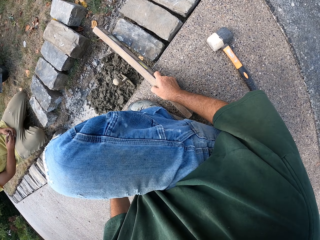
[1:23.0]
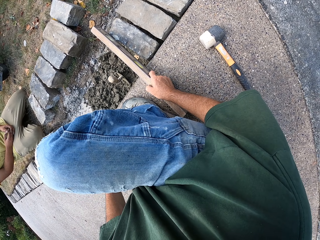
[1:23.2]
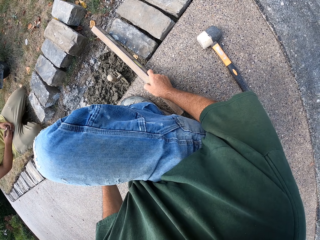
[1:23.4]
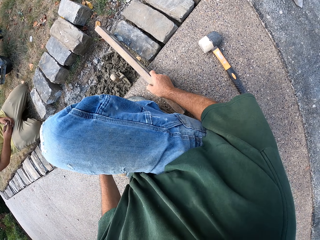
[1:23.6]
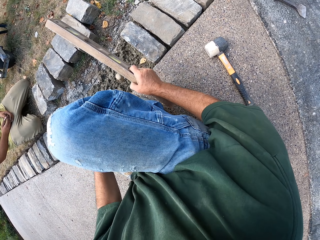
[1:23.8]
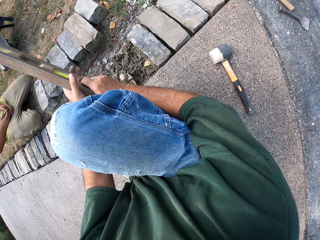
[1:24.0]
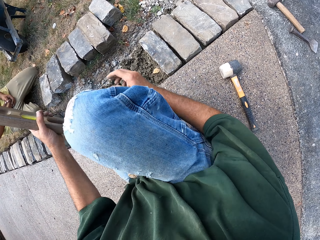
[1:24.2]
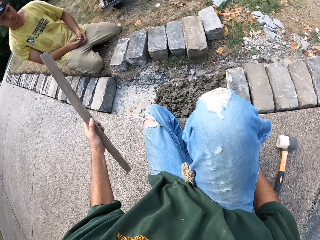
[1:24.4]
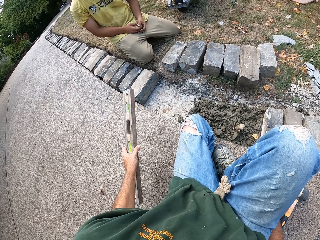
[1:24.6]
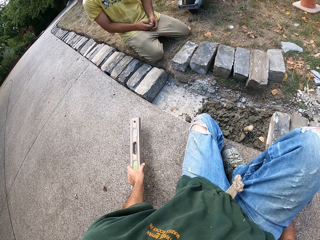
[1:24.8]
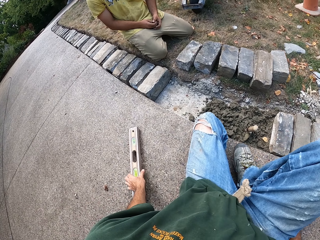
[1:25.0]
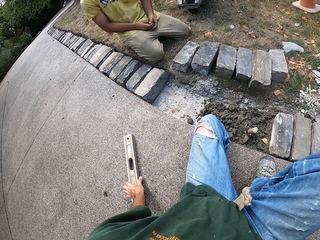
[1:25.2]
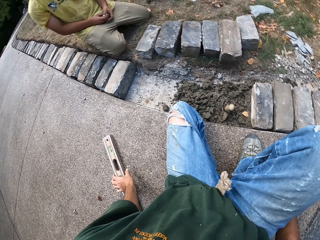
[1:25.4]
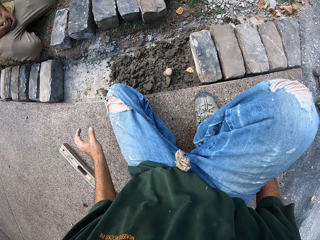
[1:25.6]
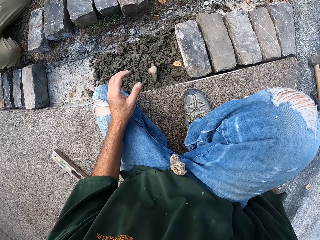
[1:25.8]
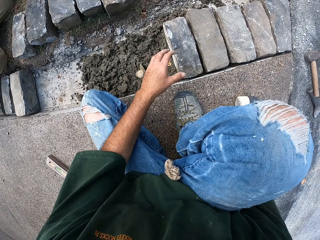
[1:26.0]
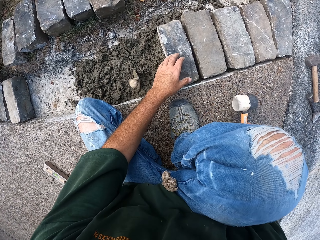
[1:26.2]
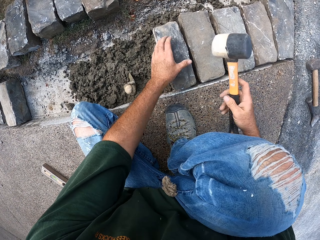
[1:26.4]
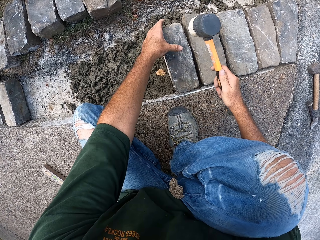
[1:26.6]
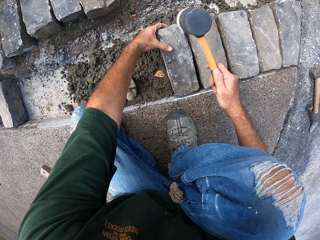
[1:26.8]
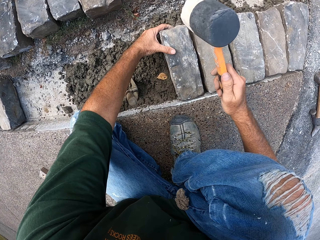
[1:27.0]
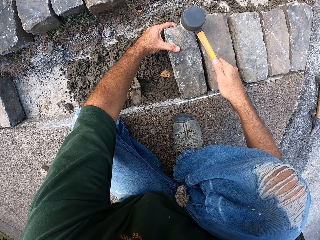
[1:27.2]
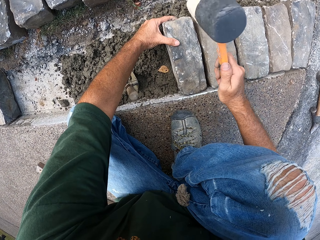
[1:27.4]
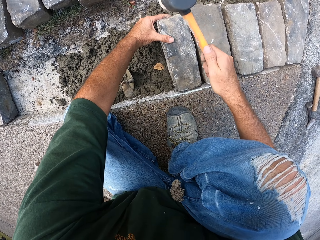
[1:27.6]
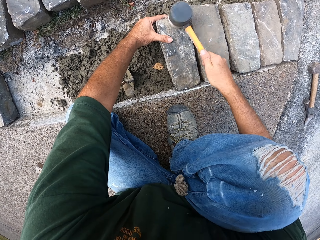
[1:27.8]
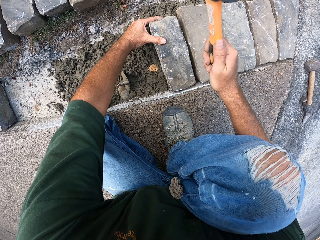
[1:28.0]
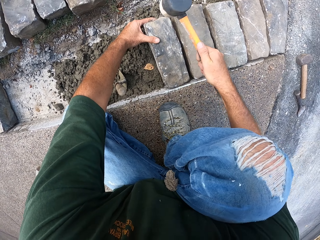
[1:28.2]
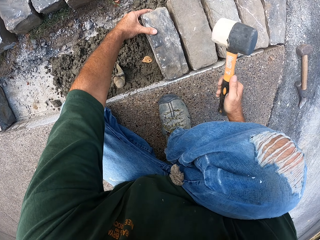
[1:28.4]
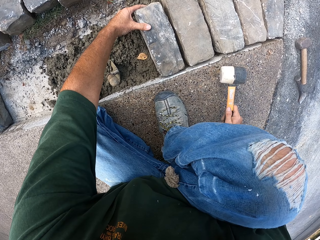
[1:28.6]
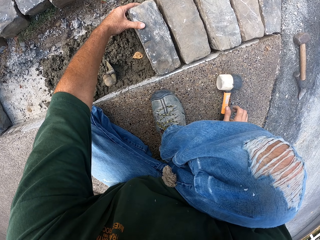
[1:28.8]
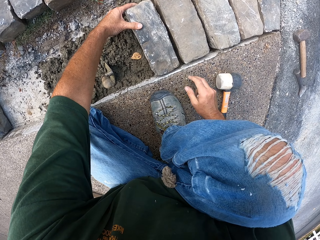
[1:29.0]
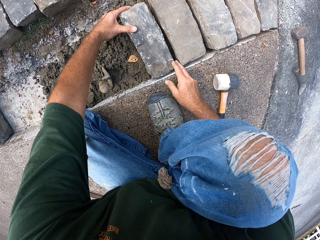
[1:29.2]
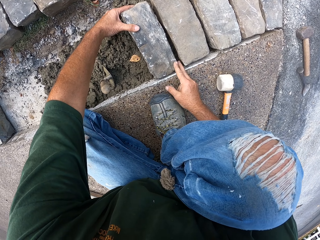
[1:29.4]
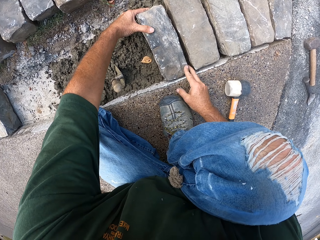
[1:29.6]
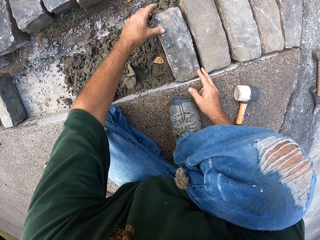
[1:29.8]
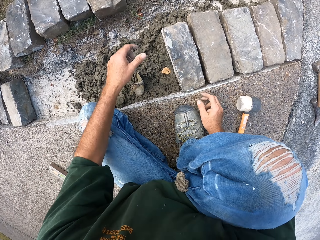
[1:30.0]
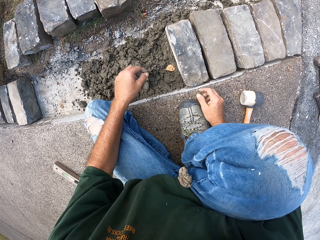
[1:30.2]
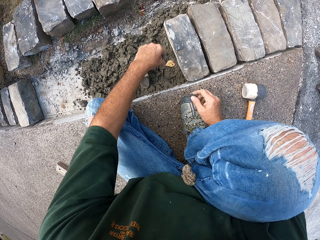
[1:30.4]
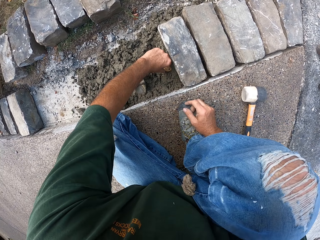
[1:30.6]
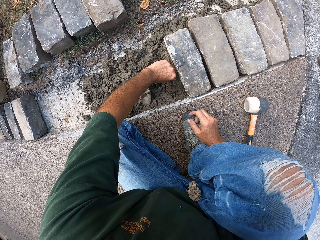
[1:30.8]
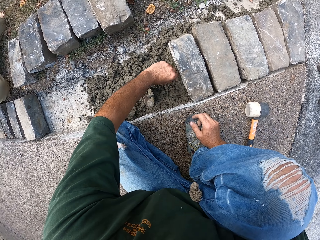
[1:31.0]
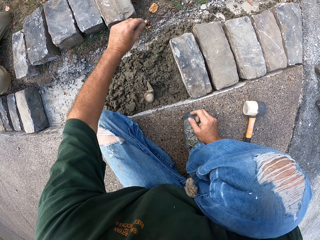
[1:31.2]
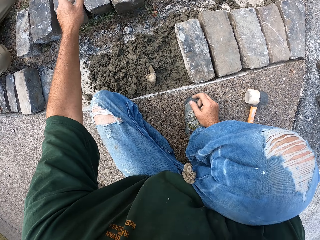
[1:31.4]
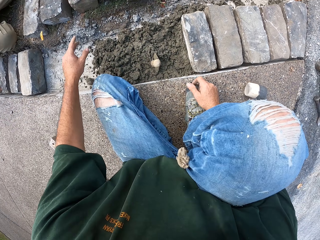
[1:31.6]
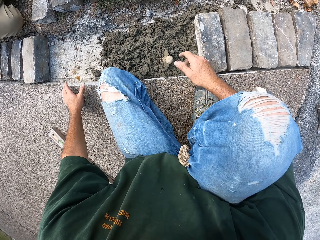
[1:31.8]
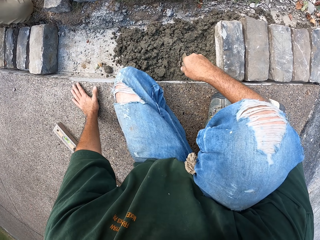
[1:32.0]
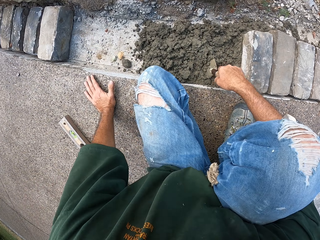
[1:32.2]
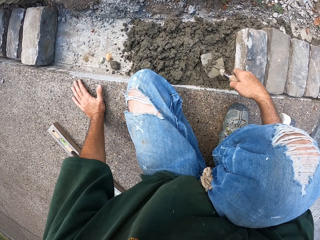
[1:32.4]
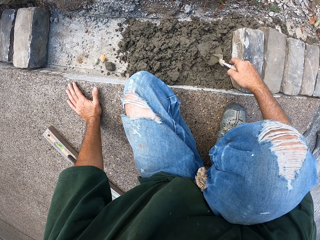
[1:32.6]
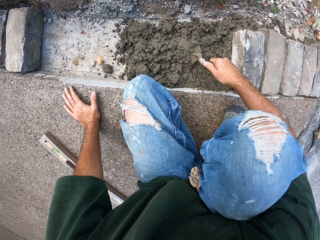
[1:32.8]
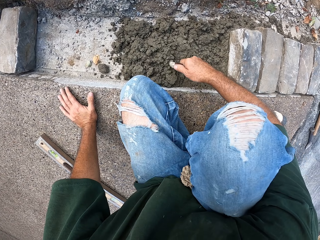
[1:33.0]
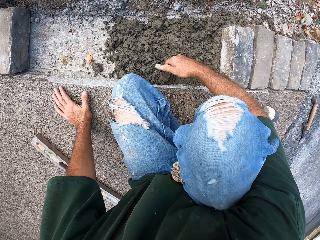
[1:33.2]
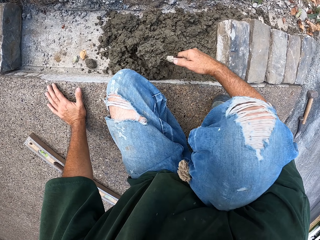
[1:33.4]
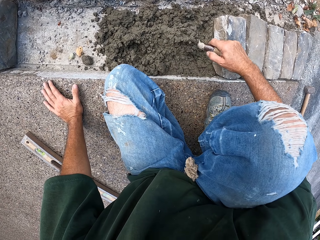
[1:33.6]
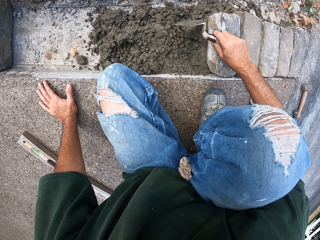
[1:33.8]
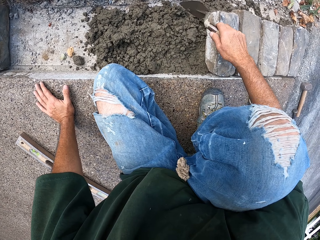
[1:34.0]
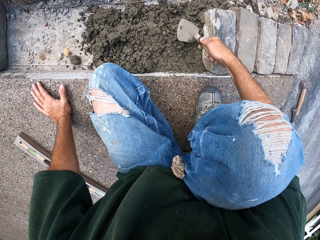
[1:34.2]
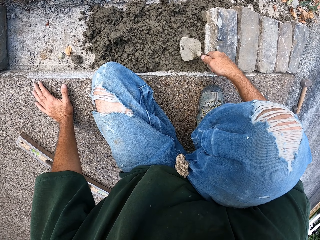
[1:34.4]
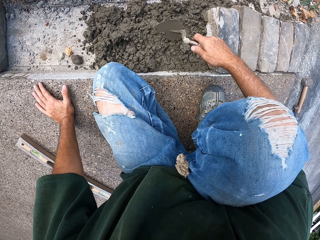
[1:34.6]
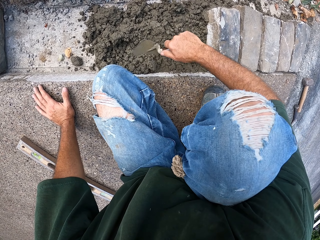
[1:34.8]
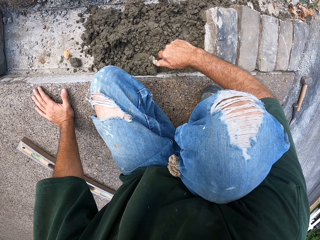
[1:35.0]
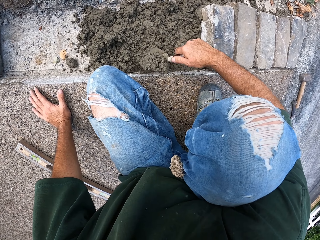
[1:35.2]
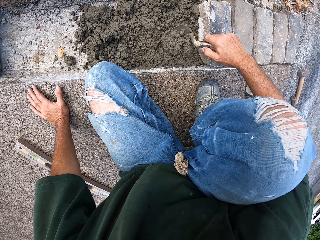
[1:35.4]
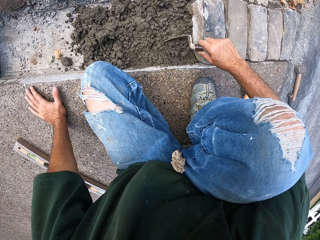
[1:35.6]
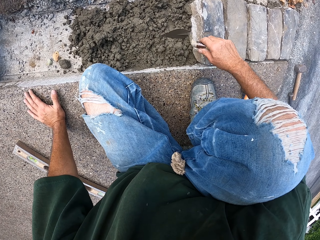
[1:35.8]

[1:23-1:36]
The camera wearer puts the level balance aside. They pick up a hammer. They hit the stone block with the hammer. They put the hammer down. They adjust the stone. They remove a small stone from the furrow. They spread mortar on the furrow with a trowel.

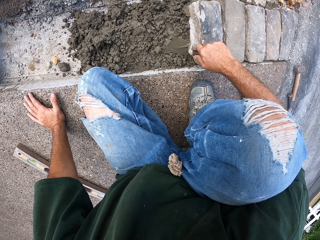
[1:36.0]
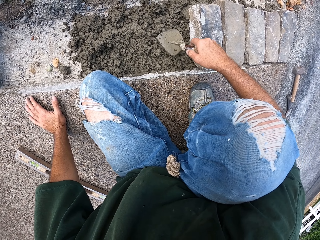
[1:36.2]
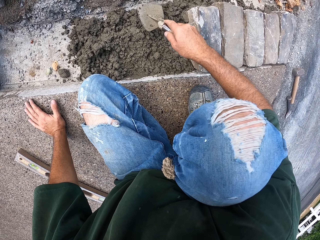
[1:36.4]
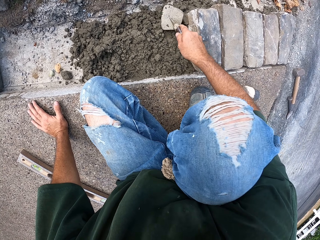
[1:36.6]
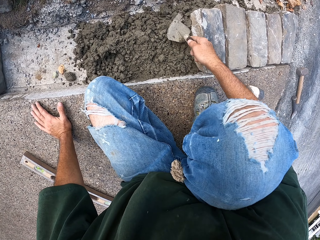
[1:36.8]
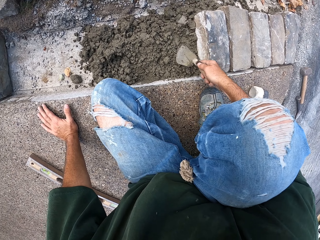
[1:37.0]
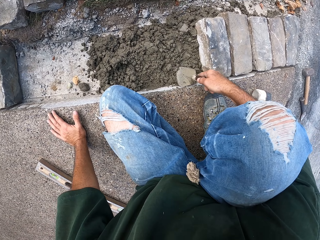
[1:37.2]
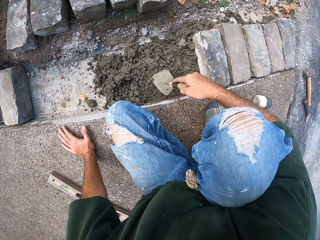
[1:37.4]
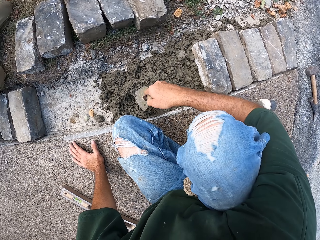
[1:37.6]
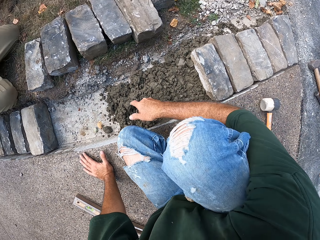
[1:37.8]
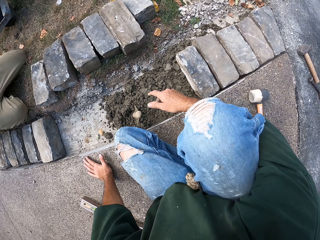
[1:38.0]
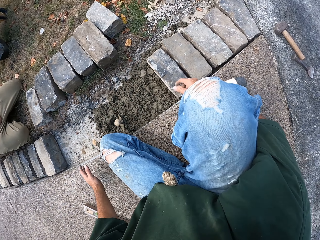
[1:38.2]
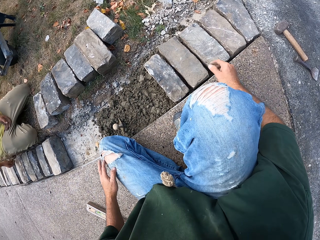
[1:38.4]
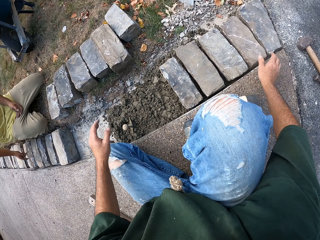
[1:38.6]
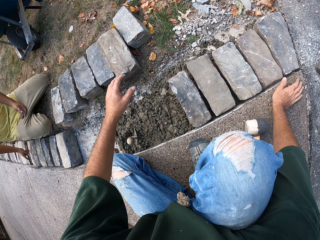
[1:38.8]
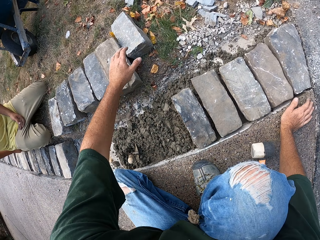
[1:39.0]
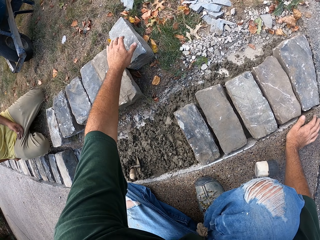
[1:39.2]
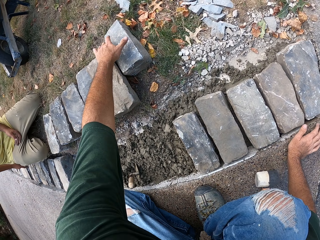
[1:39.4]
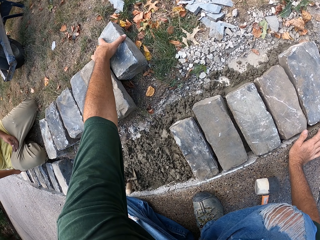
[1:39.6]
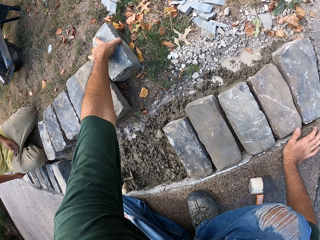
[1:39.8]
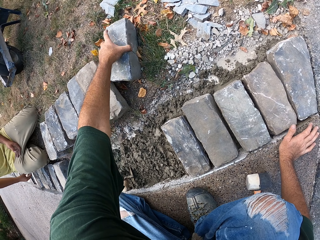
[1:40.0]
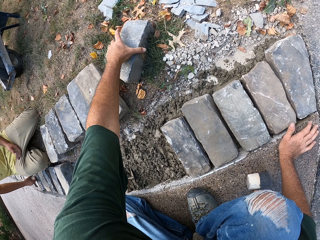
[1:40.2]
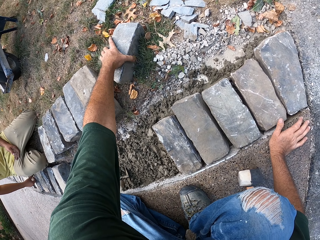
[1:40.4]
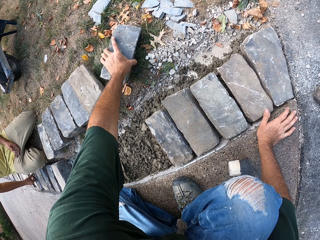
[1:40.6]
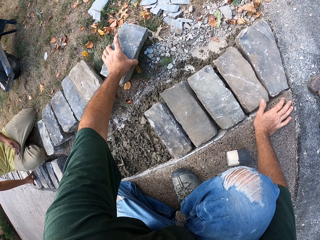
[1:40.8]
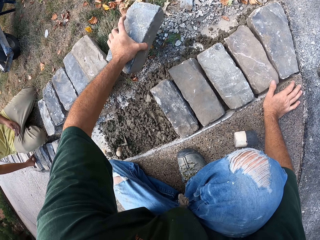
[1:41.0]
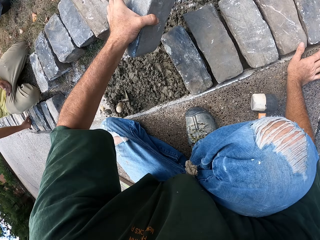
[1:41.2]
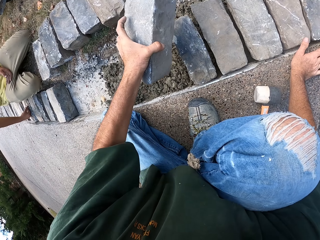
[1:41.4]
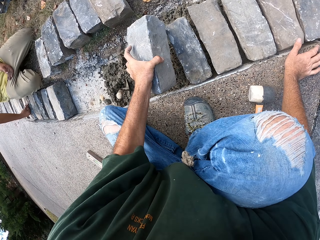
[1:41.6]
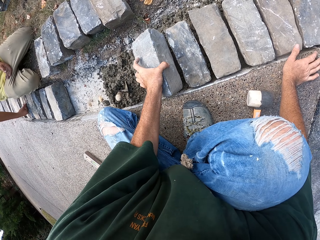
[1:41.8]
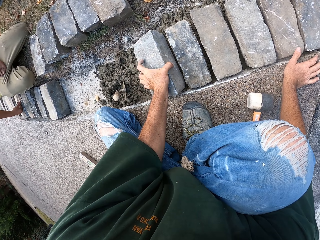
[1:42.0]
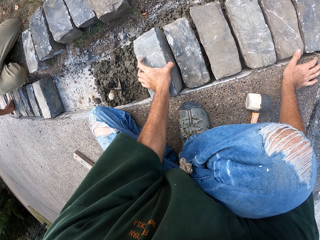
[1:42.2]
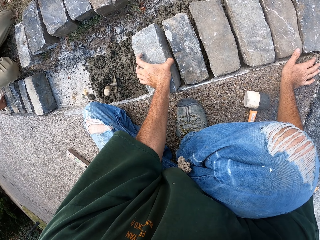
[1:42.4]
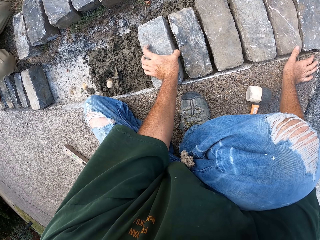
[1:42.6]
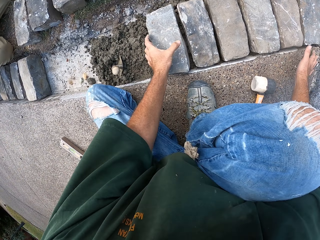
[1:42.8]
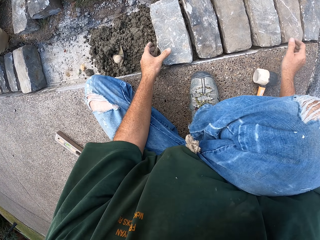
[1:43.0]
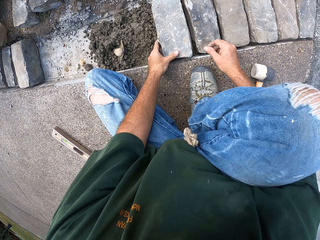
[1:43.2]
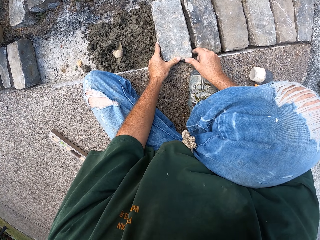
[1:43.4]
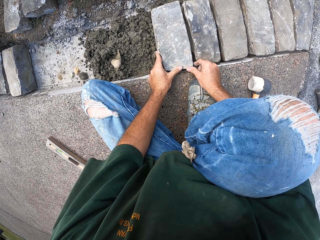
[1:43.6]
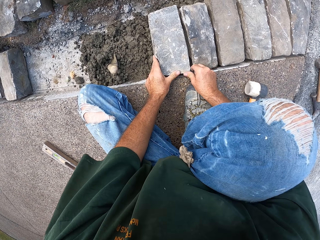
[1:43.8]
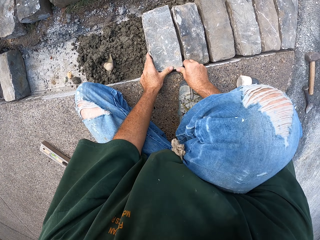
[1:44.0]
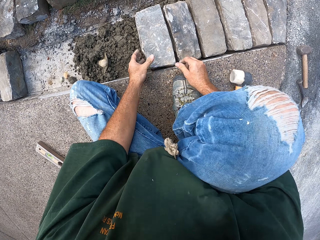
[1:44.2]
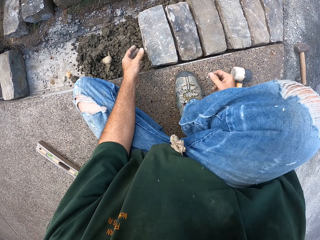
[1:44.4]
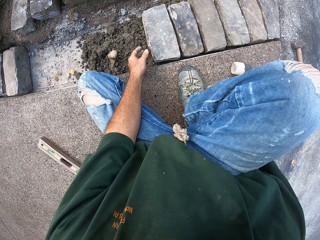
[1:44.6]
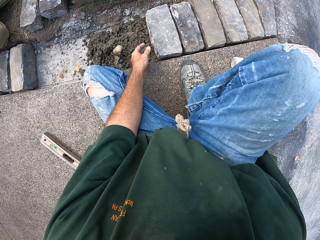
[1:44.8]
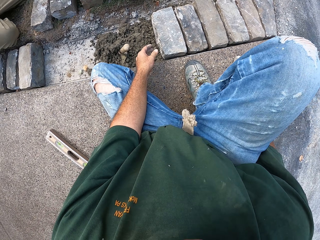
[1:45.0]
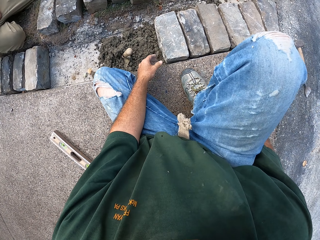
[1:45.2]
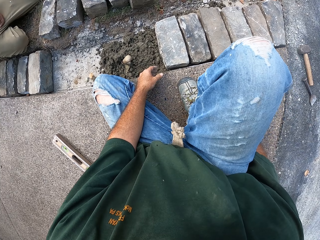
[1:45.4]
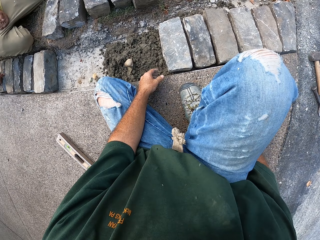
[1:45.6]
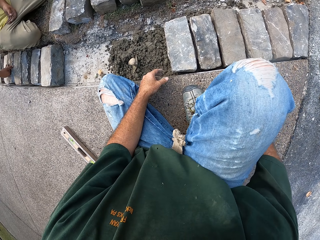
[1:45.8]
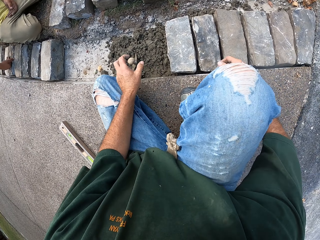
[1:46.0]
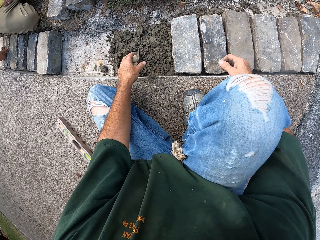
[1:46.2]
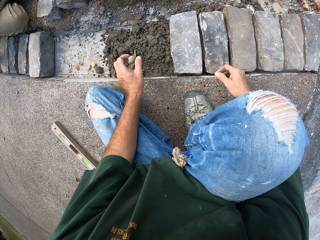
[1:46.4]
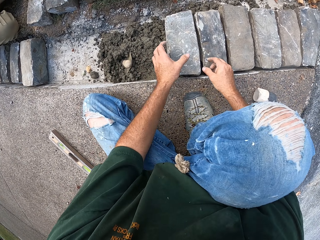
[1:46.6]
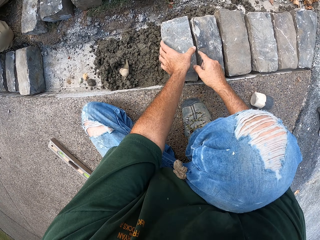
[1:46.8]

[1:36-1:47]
The camera wearer puts the spoon down on the mortar. They pick up a stone block. They put the stone block on the mortar. They adjust the stone.
